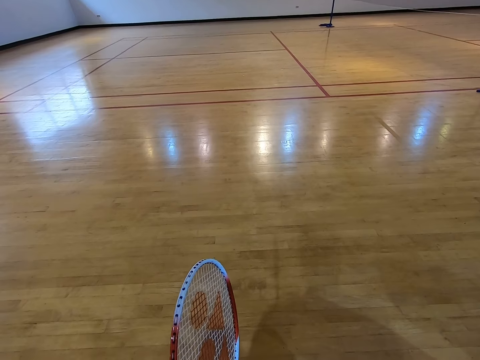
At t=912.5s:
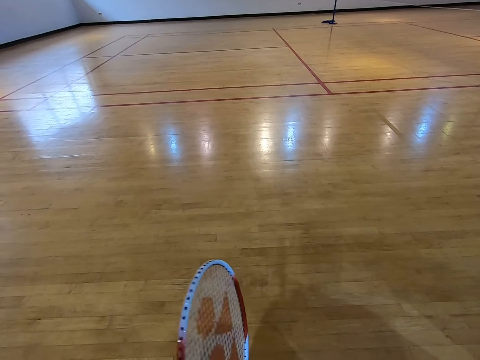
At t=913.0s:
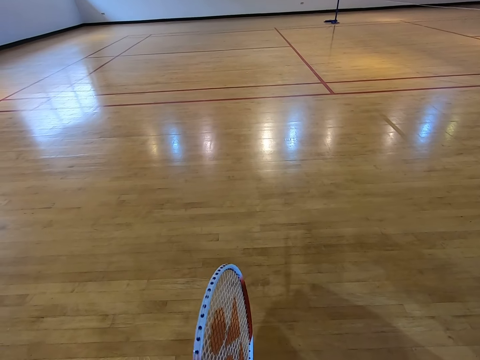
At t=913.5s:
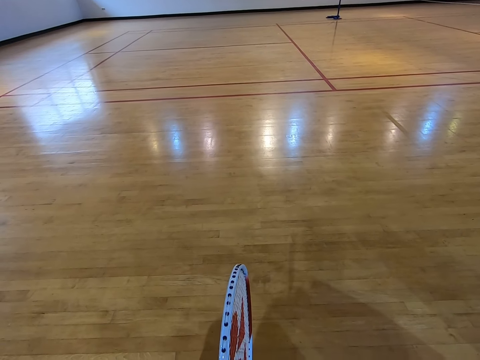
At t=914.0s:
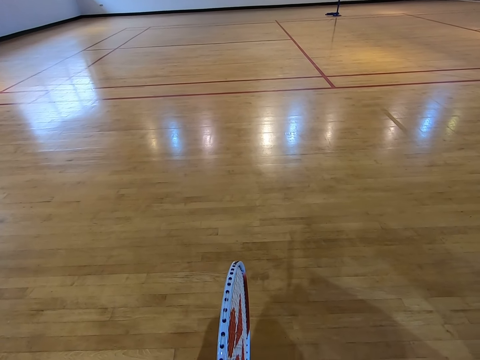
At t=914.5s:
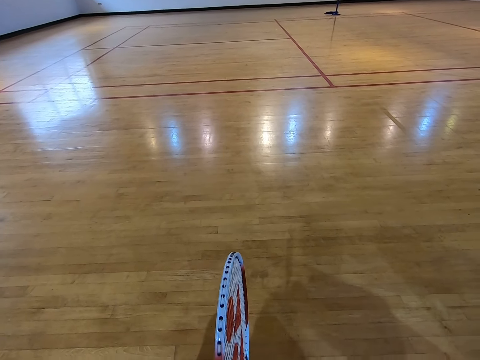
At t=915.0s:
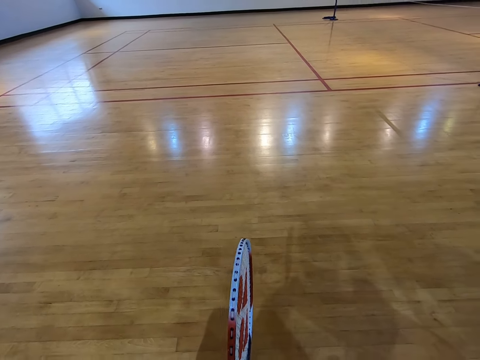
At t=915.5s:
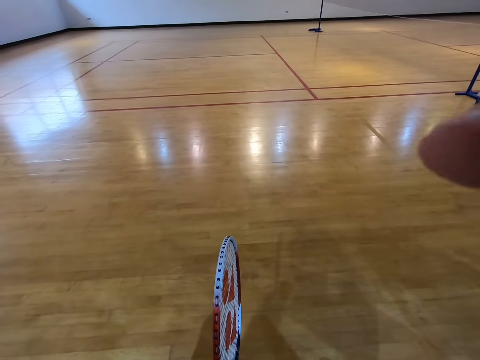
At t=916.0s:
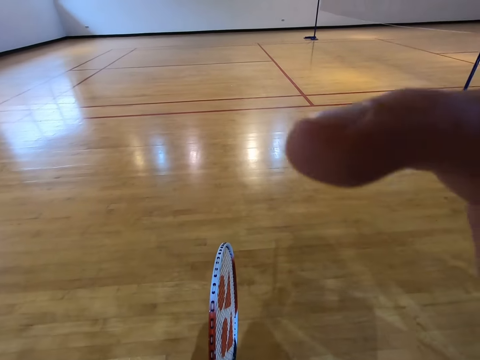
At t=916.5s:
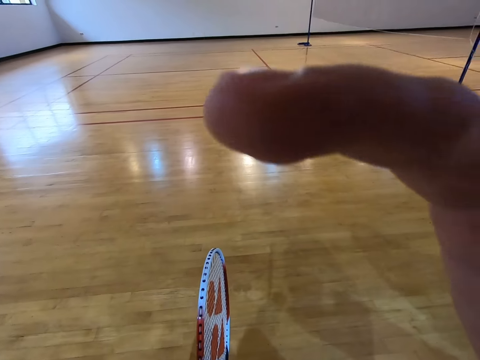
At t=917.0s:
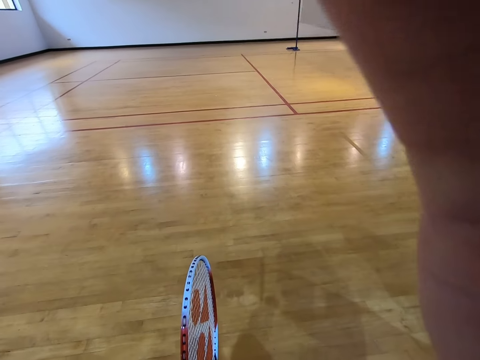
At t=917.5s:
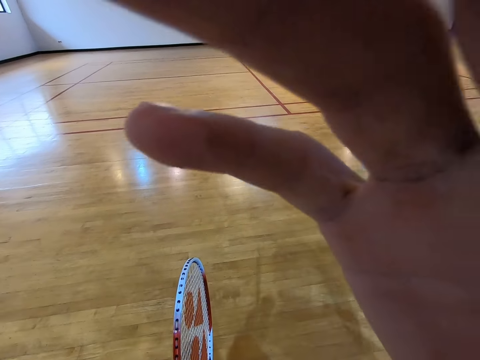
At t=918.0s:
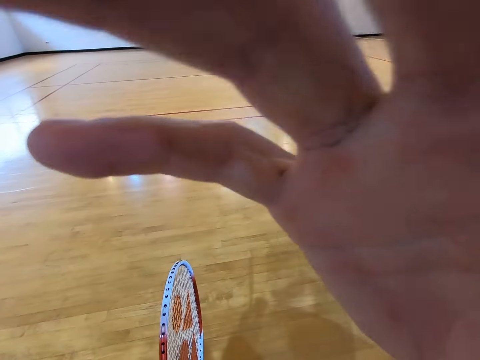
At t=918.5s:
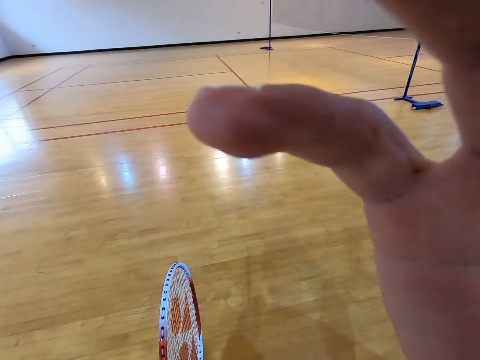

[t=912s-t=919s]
The camera wearer holds the camera with his hand. He adjusts the camera.
